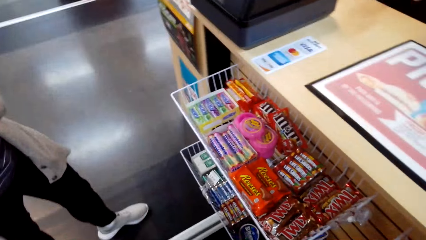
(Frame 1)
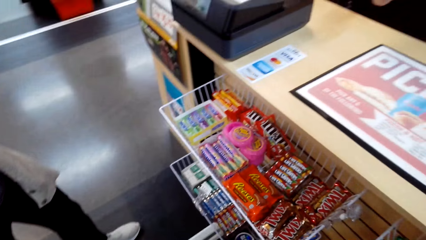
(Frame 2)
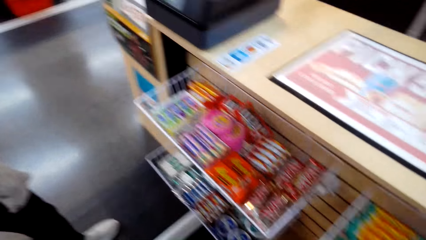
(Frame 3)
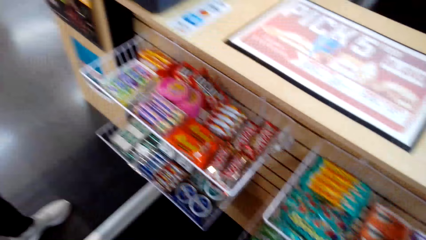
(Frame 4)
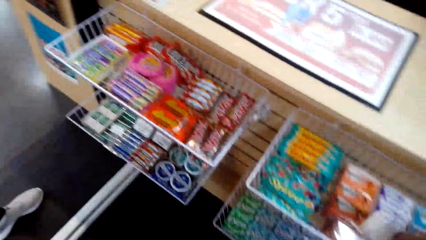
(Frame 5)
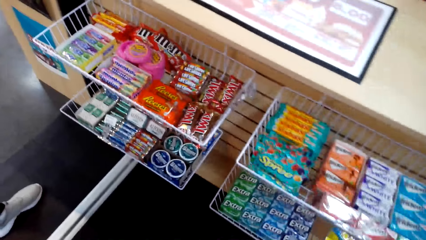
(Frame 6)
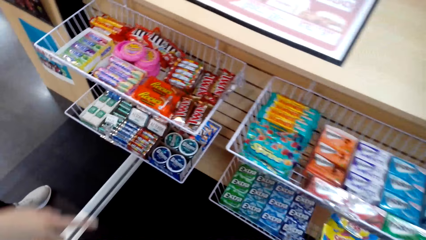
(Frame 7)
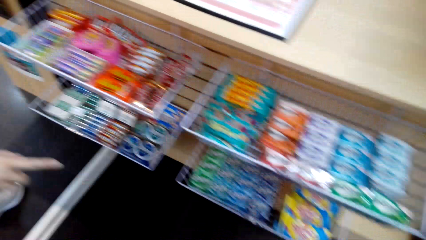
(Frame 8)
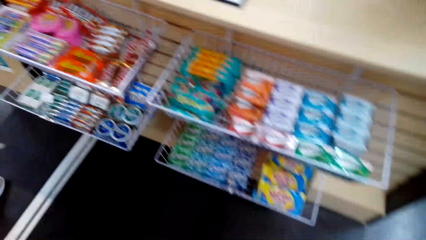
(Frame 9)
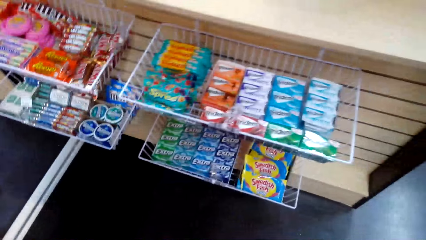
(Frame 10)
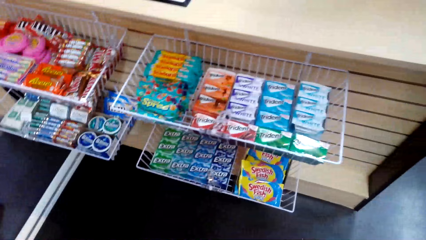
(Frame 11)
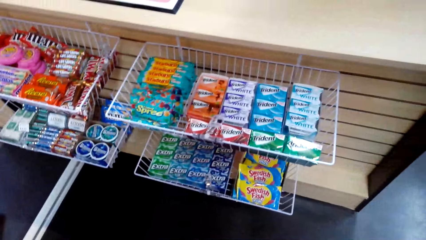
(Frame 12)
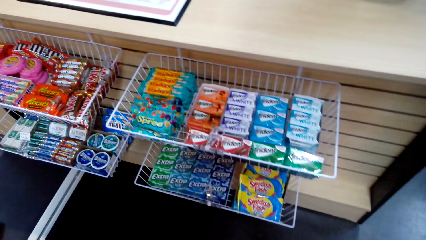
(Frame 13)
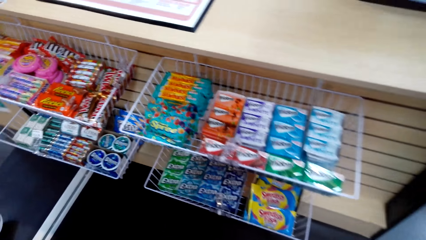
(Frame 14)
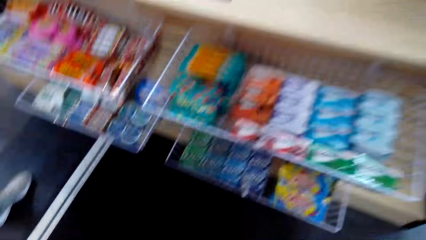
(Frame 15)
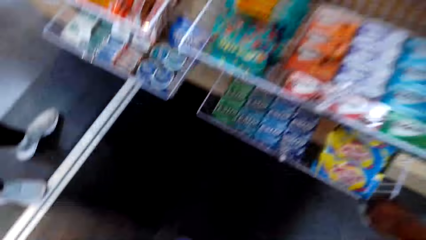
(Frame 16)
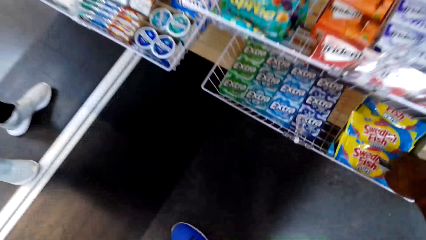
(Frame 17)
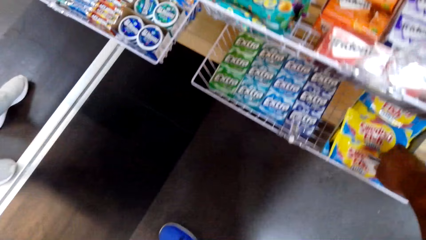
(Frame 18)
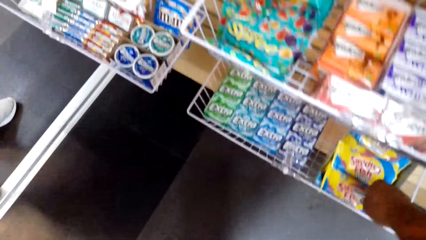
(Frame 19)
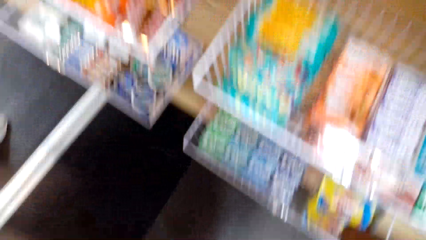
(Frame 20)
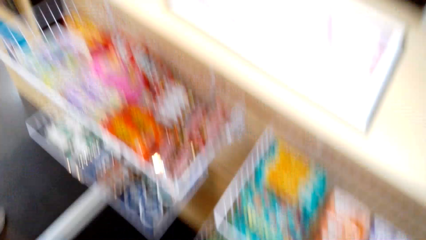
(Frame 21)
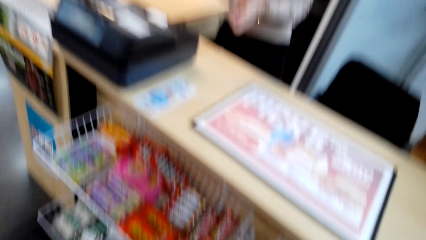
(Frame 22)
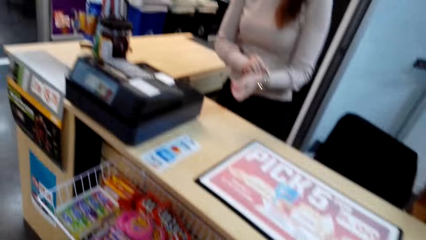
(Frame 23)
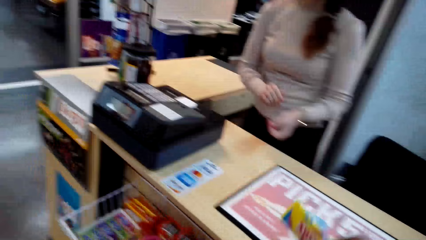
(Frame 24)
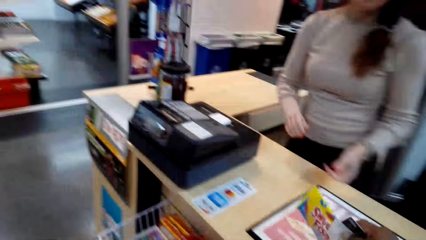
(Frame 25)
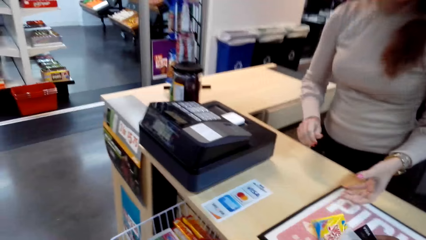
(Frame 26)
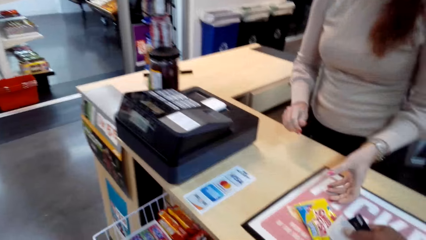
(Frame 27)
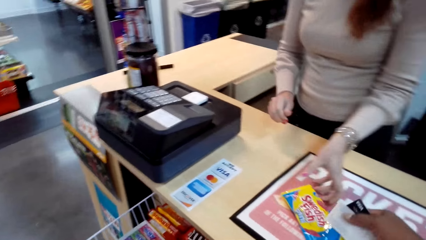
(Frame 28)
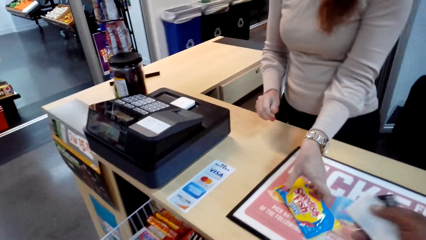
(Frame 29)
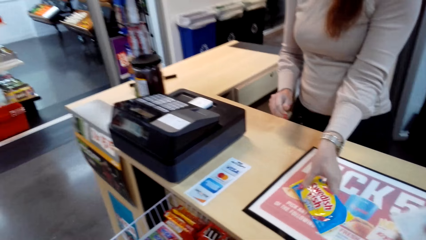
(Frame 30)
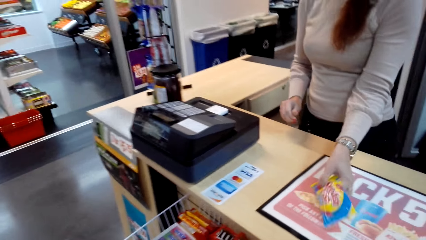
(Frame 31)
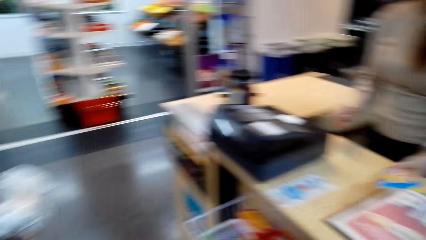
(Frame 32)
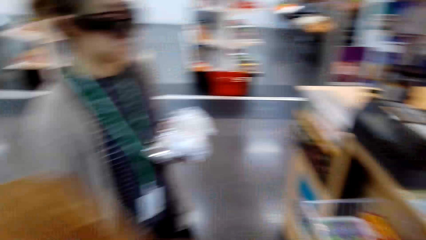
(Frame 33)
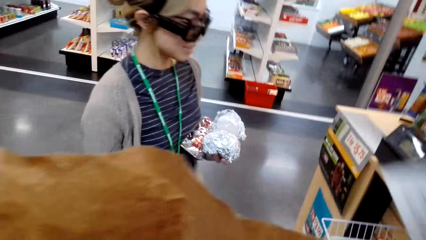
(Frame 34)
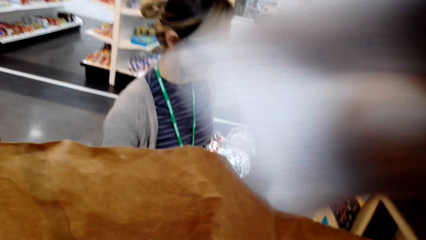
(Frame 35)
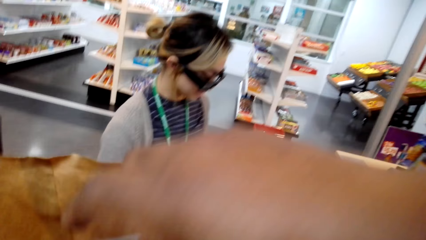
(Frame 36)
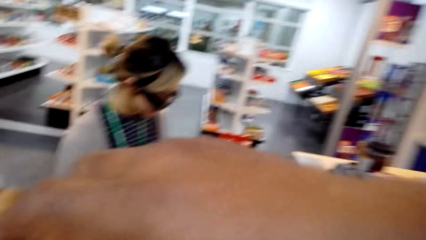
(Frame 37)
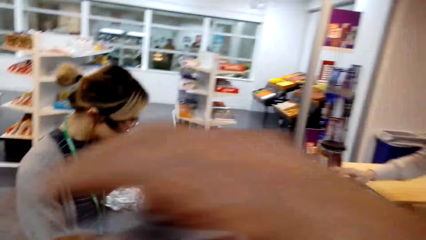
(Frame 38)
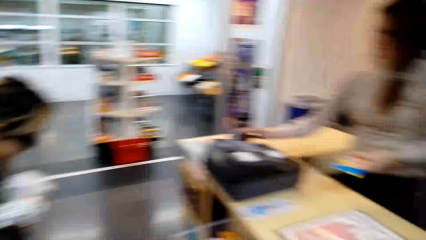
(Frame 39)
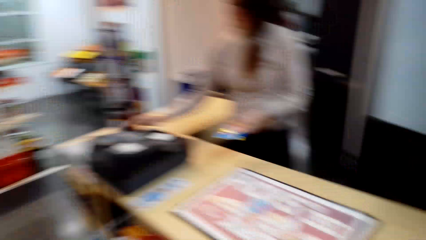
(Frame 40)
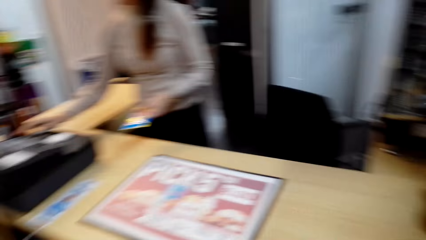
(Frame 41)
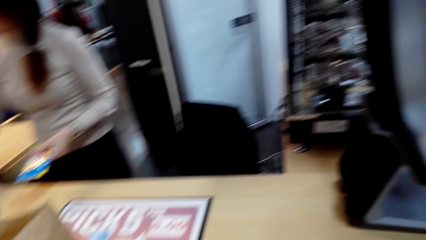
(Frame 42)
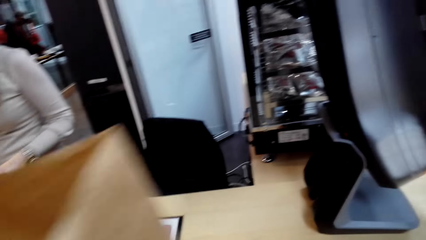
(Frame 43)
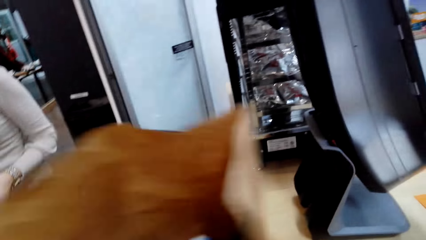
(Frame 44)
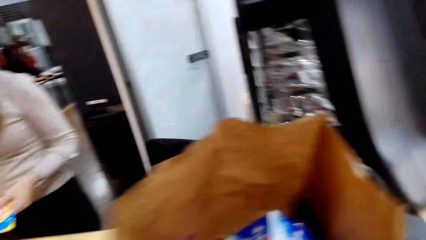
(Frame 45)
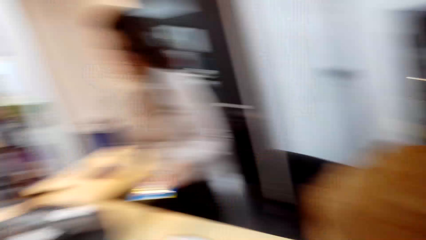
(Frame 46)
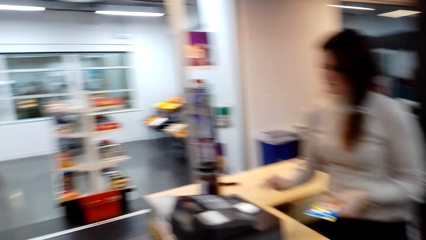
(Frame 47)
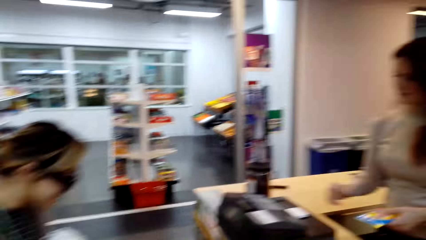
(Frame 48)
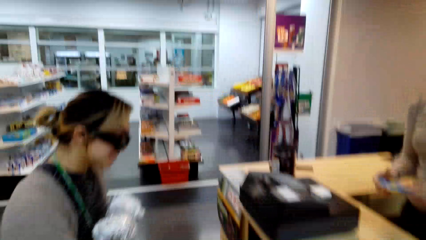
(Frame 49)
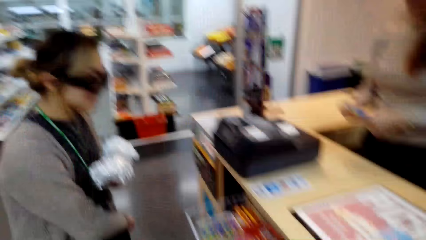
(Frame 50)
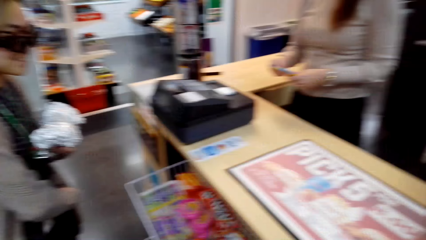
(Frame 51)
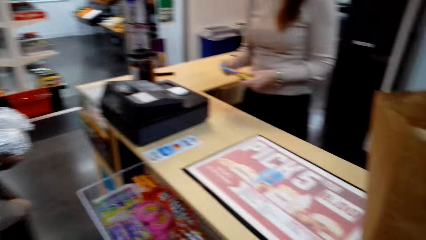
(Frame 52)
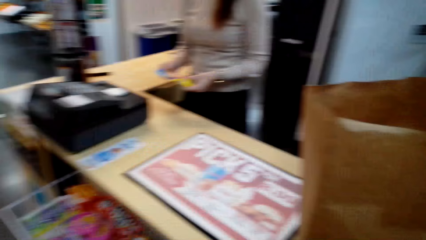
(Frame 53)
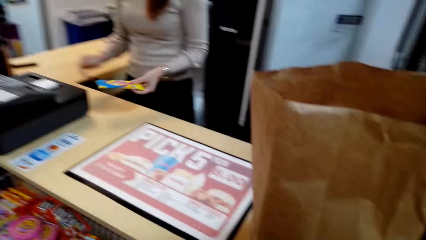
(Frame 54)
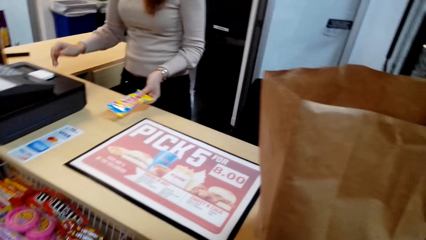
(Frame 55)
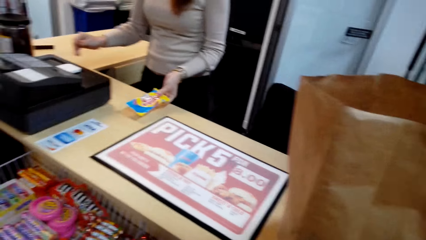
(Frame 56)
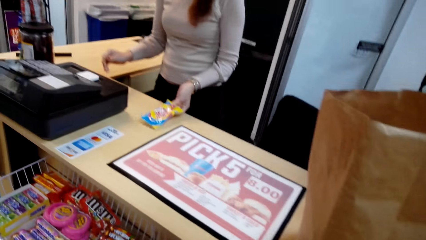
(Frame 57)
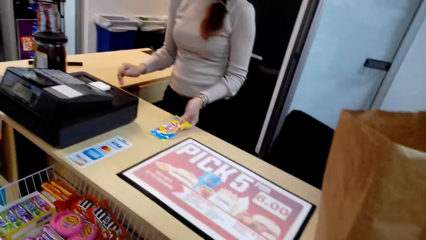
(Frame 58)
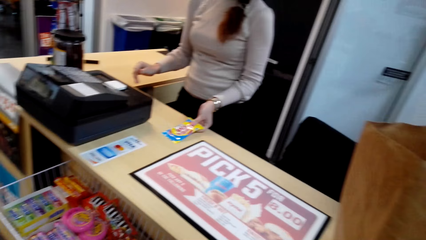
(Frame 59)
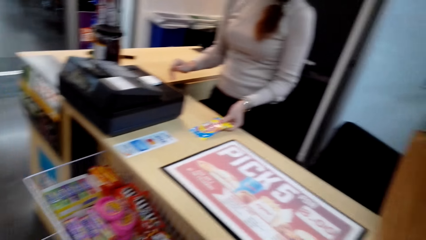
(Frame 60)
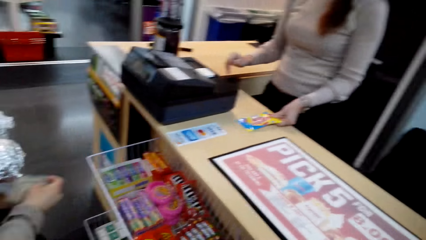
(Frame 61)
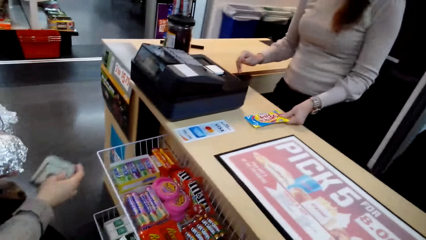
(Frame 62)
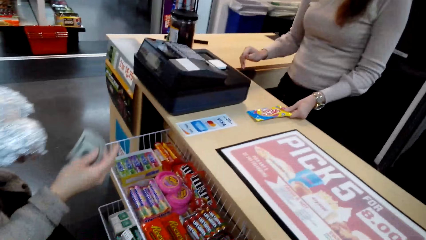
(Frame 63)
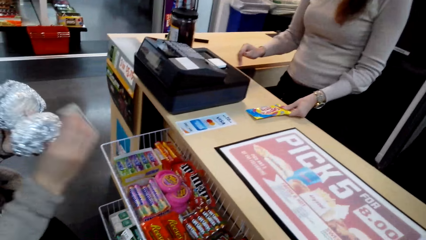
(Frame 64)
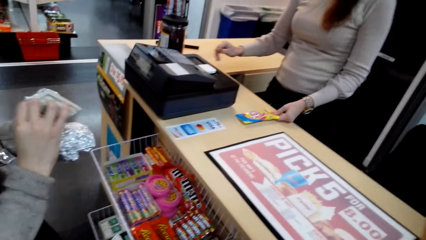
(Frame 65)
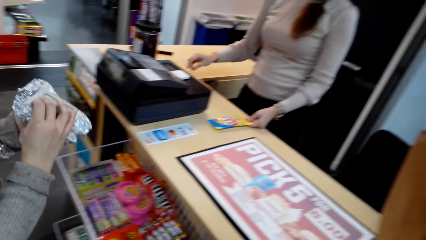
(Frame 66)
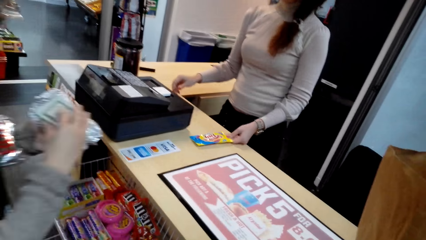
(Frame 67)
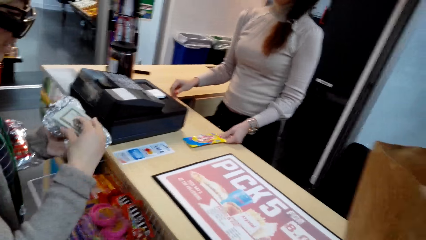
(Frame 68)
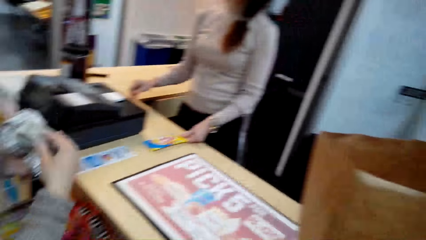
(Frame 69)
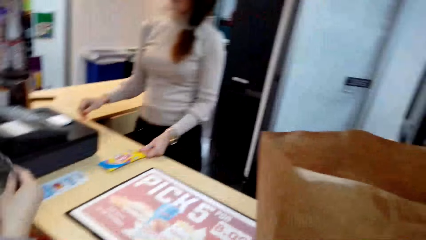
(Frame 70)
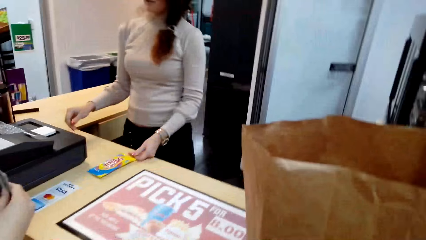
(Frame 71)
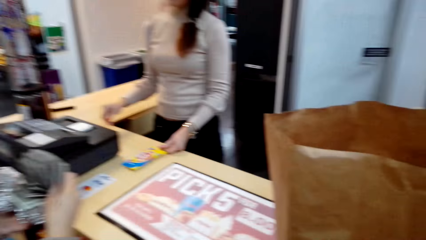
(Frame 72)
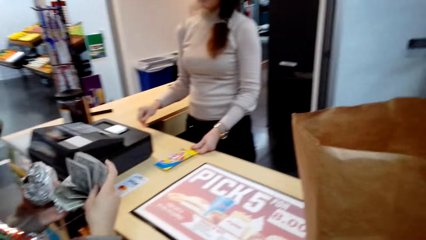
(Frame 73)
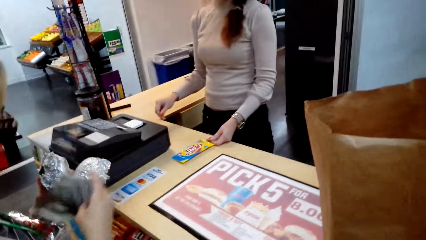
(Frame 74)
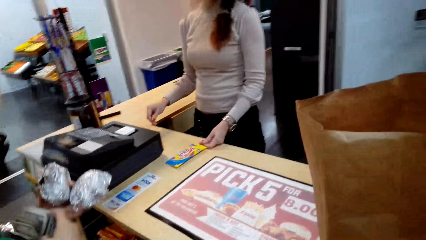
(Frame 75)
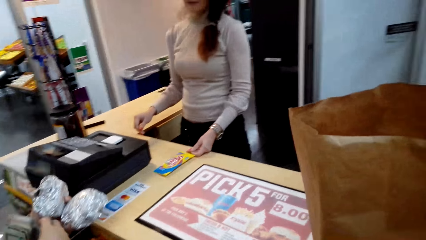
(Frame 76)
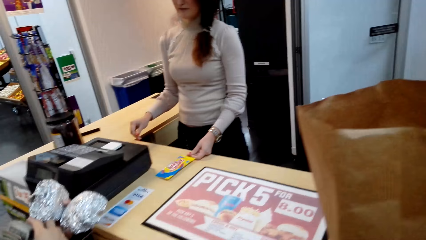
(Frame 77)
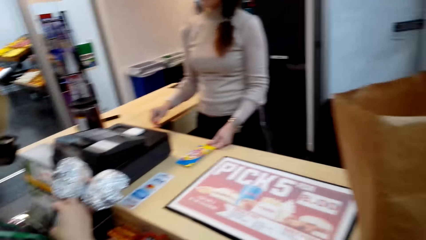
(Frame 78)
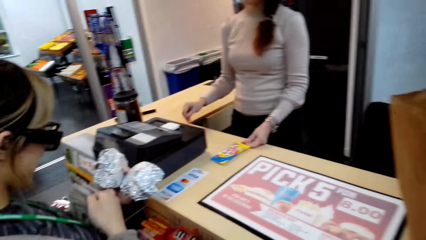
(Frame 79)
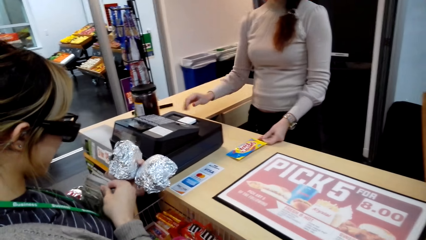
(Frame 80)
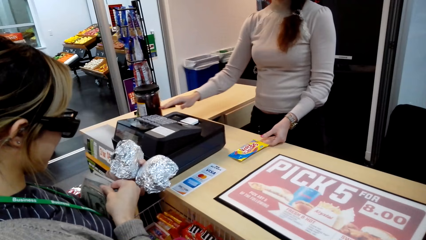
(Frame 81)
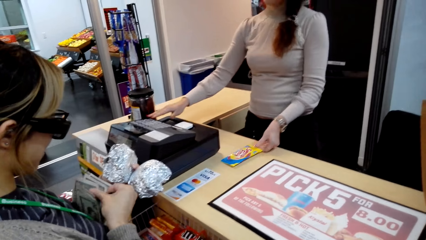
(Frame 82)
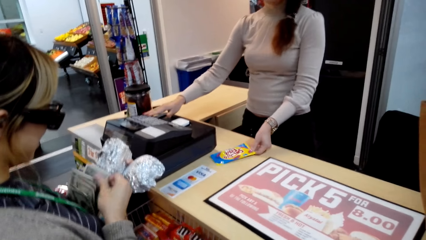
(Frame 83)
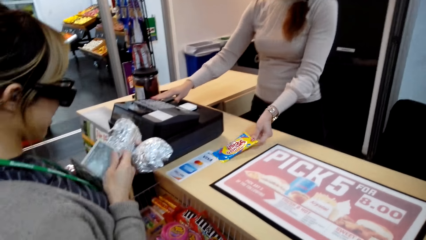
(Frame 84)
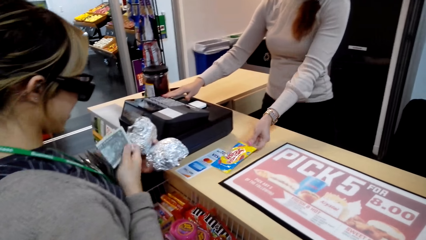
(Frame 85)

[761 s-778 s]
A woman touches the watch. The camera wearer looks at the basket. Another woman points at the Swedish Fish. The camera wearer picks the Swedish Fish. The first woman holds her watch and pulls her hand off the watch. The camera wearer puts the Swedish Fish on the counter. The first woman picks up the Swedish Fish. The camera wearer puts something in the shopping bag. The first woman tills with the till machine. The camera wearer puts the shopping bag on the counter. The first woman holds the Swedish Fish and puts the Swedish Fish on the counter. The other woman counts money.
